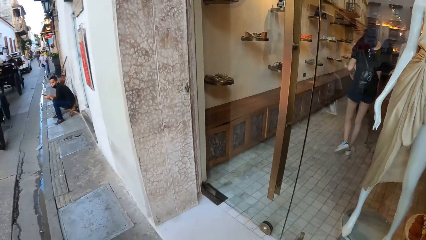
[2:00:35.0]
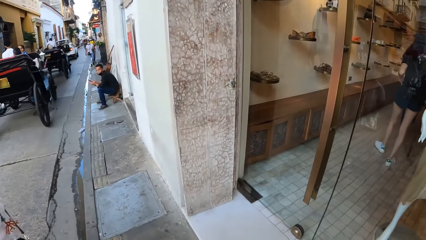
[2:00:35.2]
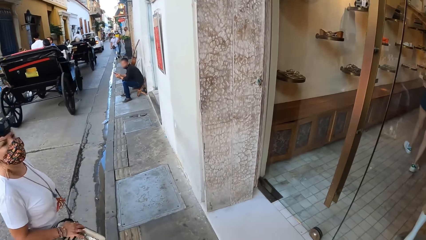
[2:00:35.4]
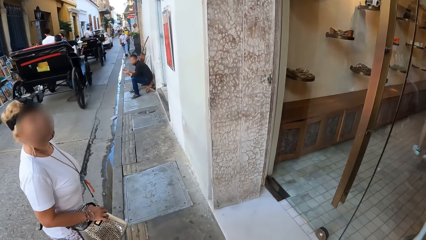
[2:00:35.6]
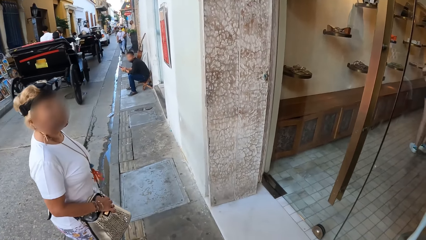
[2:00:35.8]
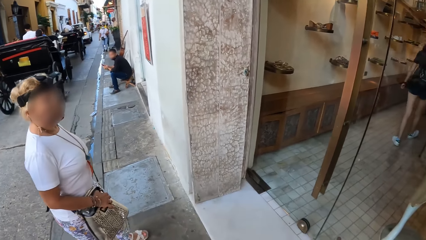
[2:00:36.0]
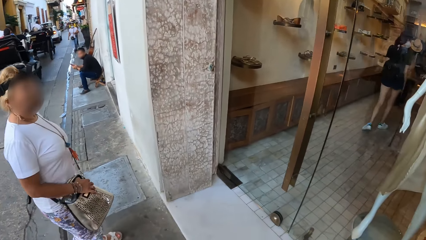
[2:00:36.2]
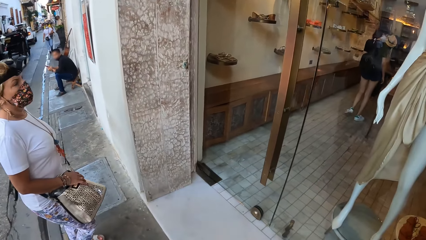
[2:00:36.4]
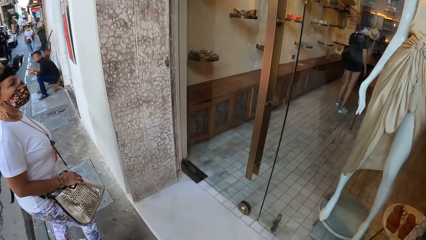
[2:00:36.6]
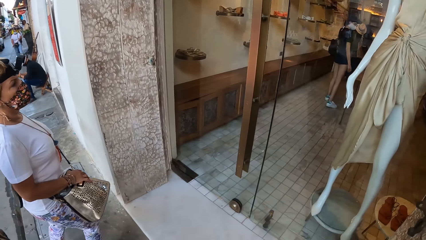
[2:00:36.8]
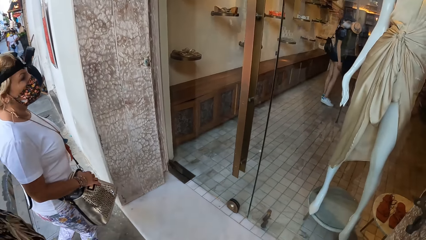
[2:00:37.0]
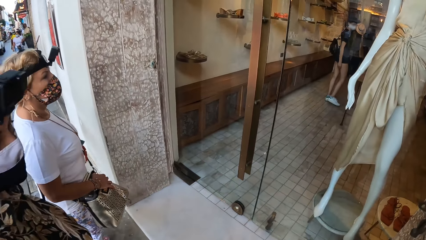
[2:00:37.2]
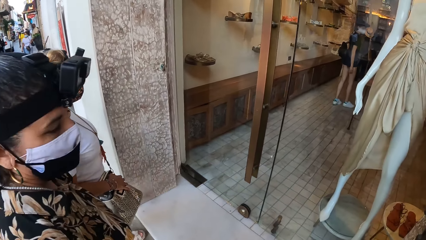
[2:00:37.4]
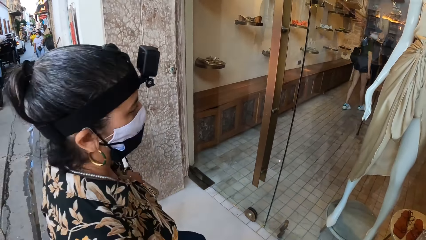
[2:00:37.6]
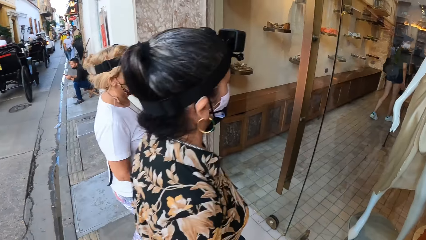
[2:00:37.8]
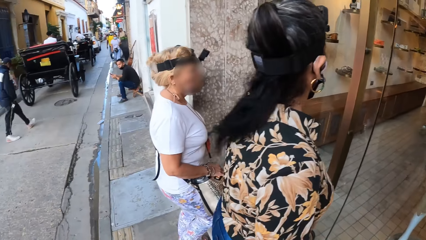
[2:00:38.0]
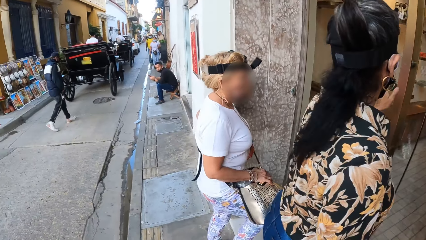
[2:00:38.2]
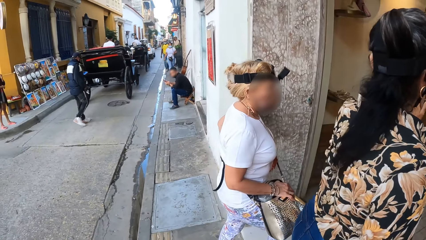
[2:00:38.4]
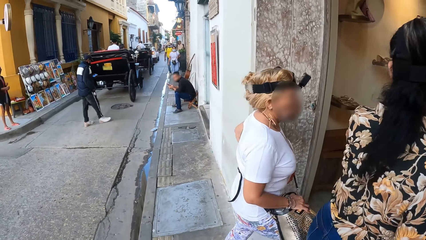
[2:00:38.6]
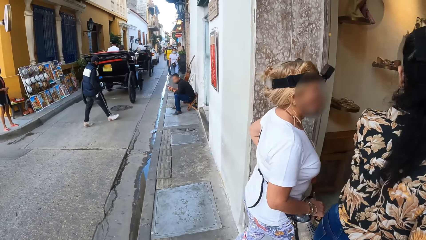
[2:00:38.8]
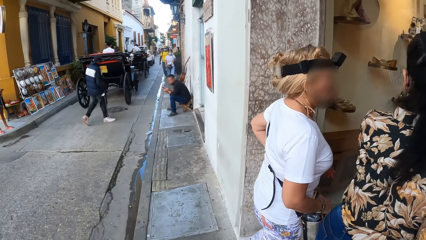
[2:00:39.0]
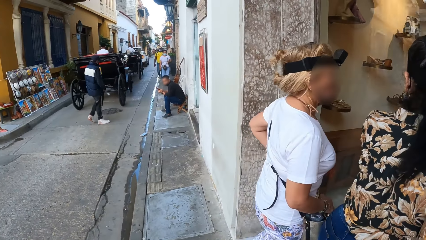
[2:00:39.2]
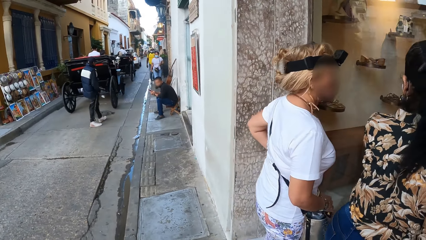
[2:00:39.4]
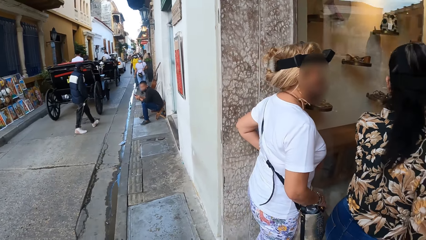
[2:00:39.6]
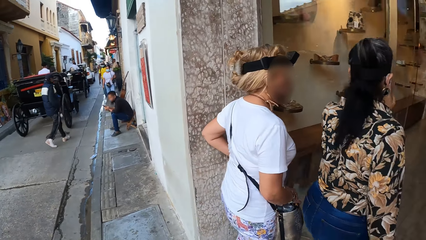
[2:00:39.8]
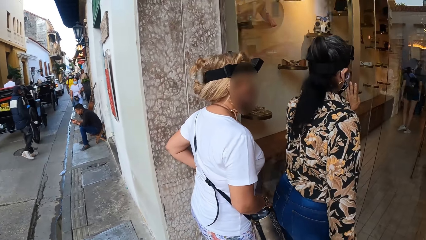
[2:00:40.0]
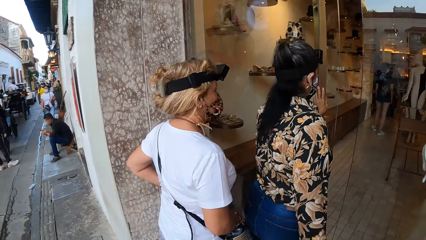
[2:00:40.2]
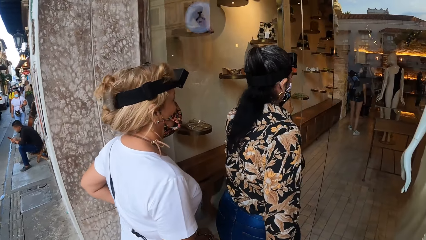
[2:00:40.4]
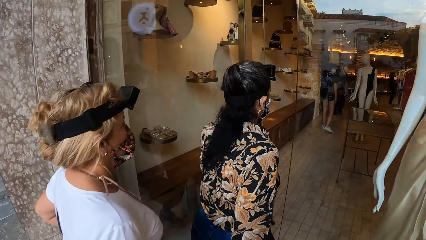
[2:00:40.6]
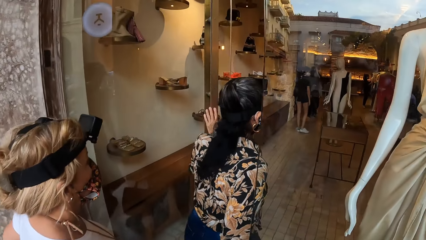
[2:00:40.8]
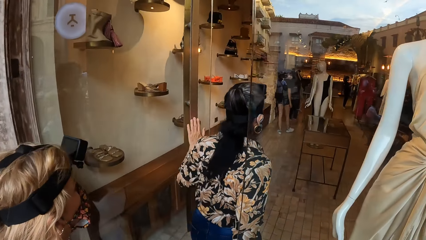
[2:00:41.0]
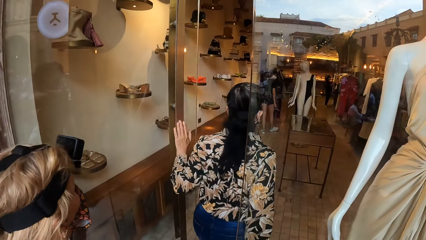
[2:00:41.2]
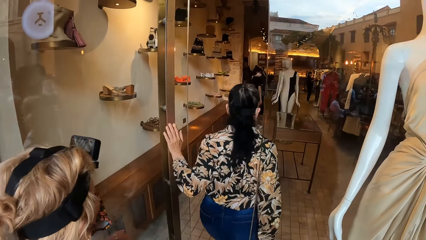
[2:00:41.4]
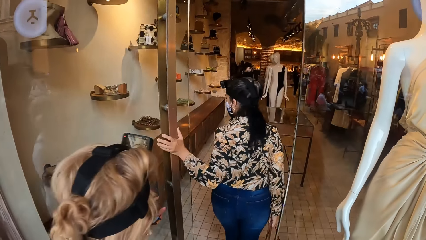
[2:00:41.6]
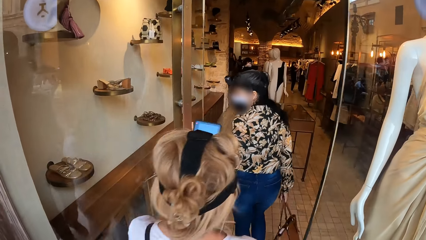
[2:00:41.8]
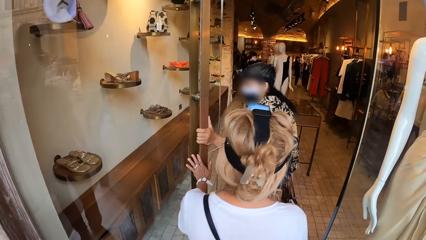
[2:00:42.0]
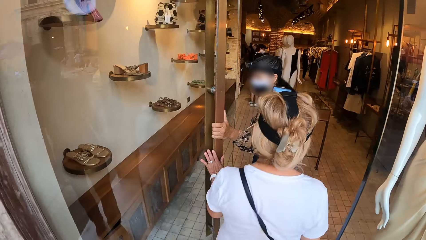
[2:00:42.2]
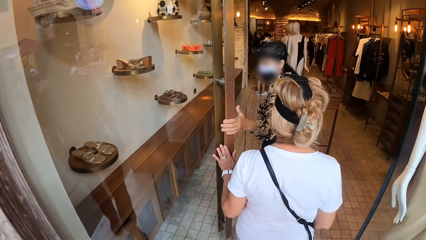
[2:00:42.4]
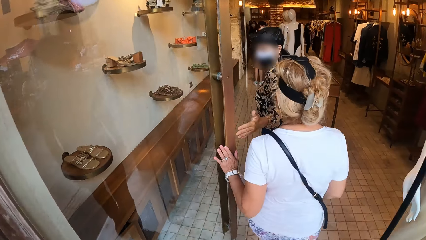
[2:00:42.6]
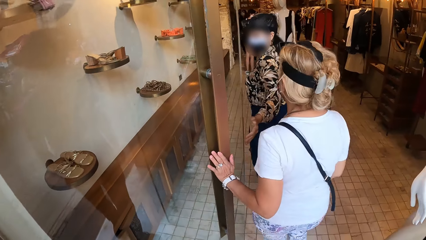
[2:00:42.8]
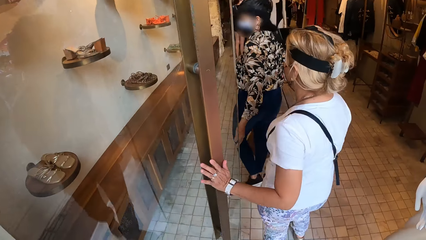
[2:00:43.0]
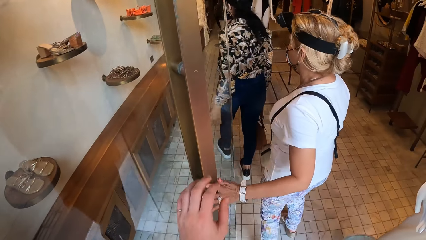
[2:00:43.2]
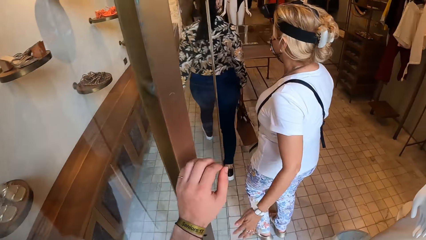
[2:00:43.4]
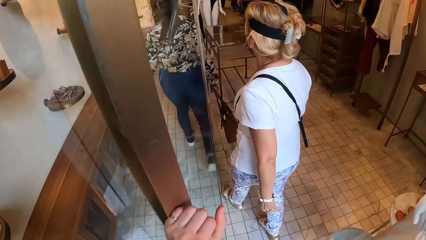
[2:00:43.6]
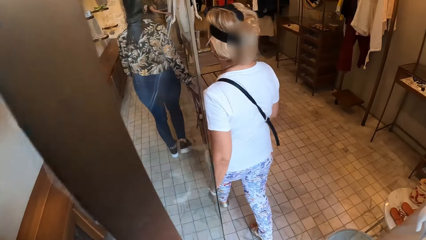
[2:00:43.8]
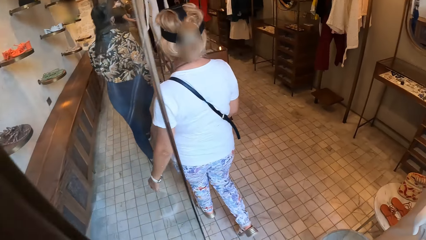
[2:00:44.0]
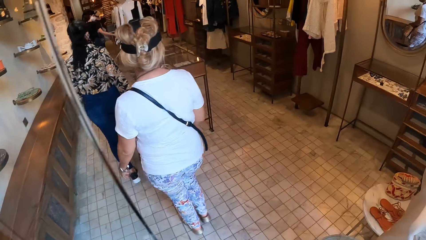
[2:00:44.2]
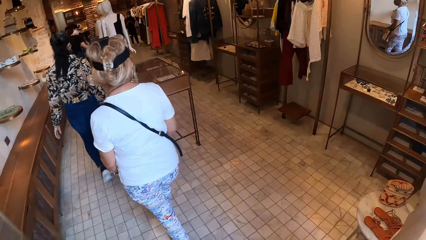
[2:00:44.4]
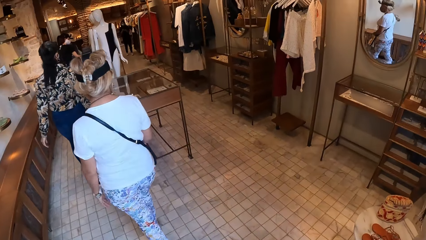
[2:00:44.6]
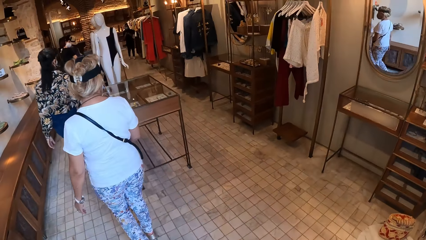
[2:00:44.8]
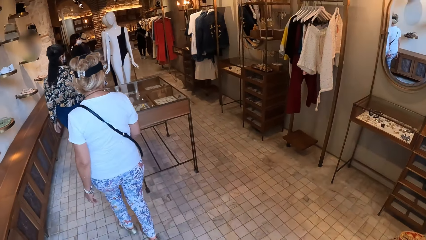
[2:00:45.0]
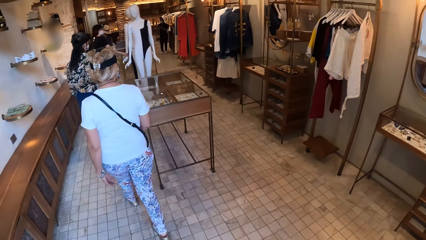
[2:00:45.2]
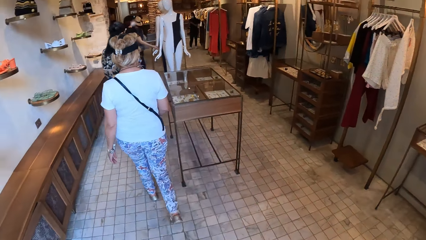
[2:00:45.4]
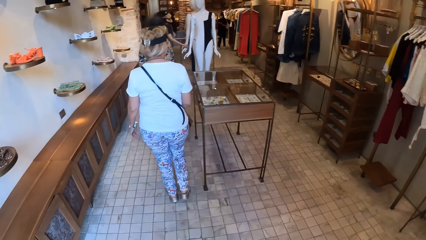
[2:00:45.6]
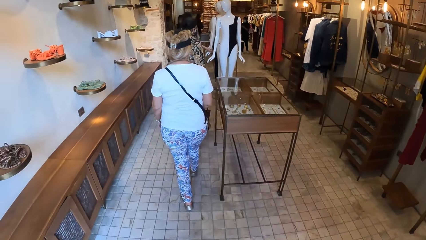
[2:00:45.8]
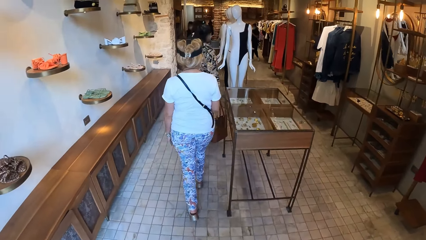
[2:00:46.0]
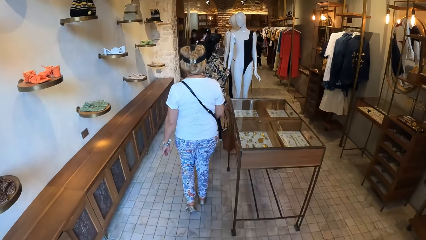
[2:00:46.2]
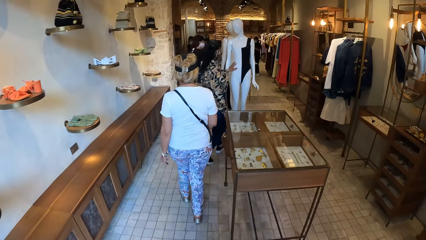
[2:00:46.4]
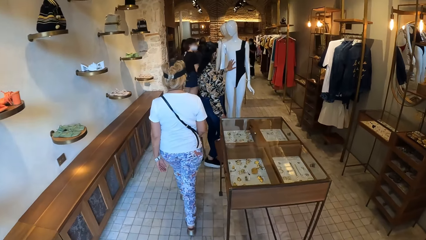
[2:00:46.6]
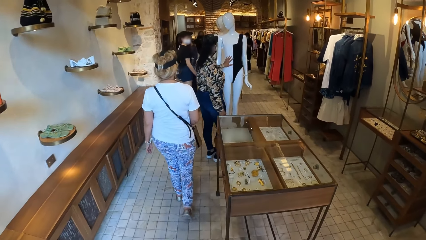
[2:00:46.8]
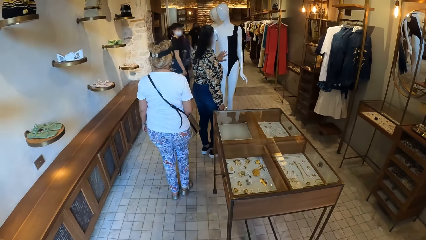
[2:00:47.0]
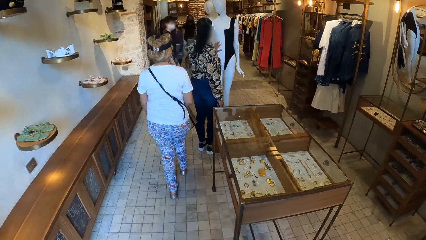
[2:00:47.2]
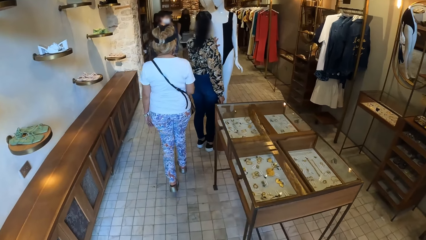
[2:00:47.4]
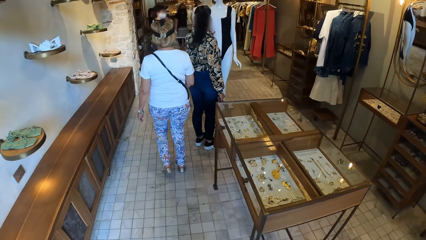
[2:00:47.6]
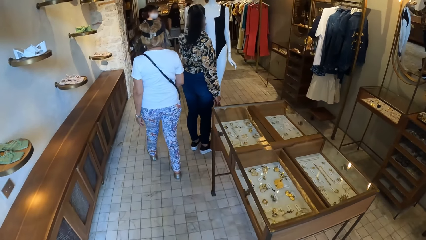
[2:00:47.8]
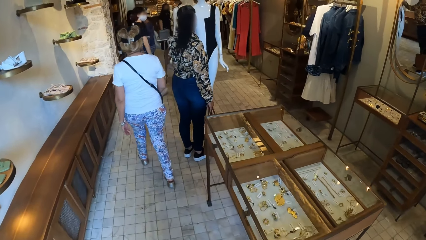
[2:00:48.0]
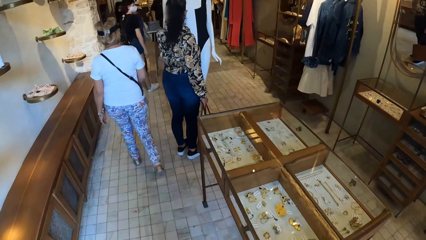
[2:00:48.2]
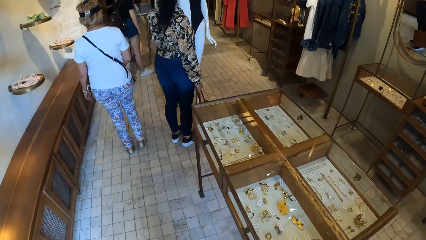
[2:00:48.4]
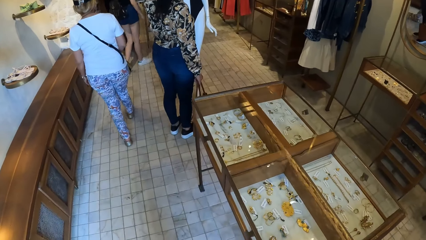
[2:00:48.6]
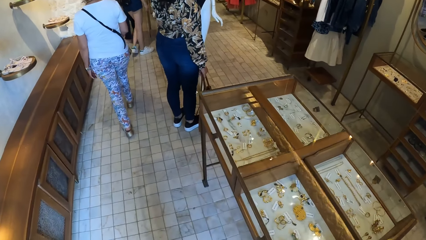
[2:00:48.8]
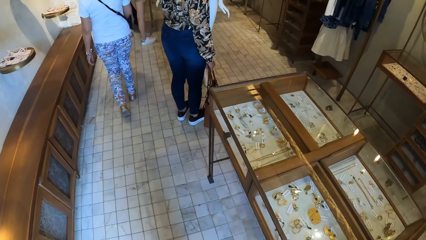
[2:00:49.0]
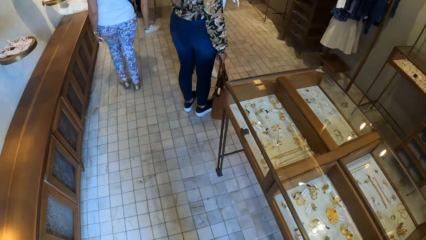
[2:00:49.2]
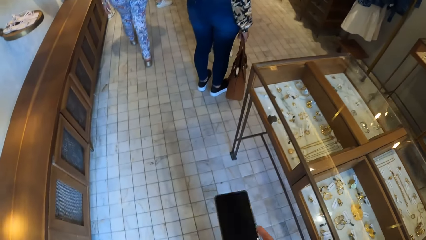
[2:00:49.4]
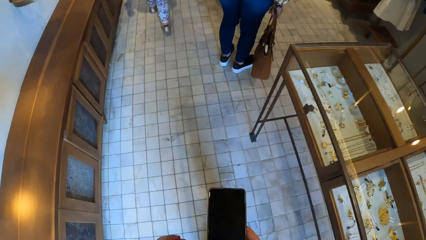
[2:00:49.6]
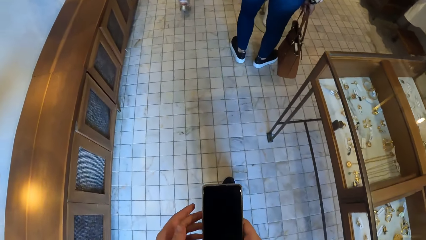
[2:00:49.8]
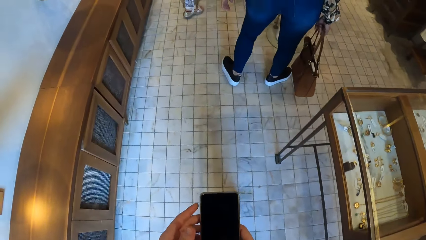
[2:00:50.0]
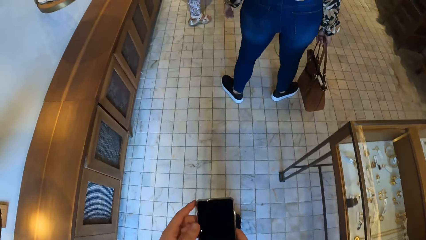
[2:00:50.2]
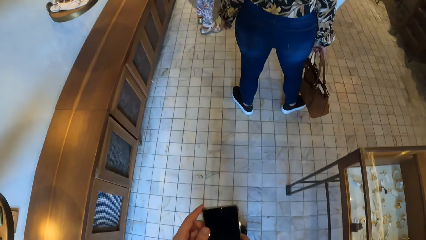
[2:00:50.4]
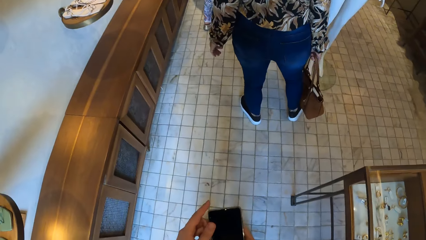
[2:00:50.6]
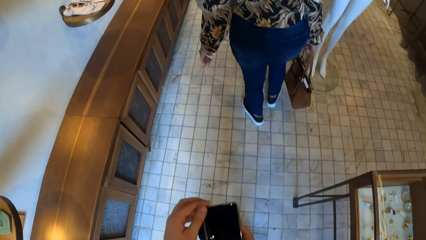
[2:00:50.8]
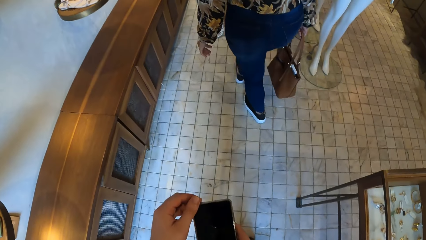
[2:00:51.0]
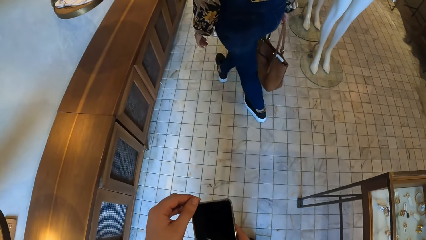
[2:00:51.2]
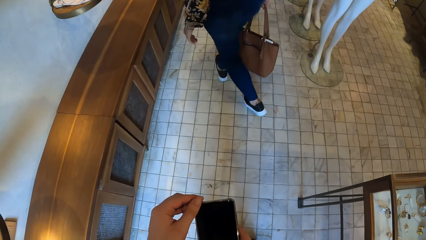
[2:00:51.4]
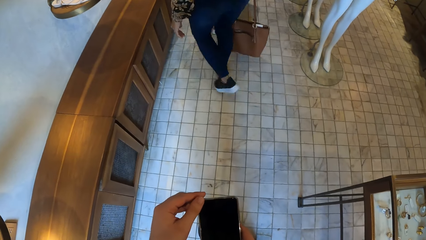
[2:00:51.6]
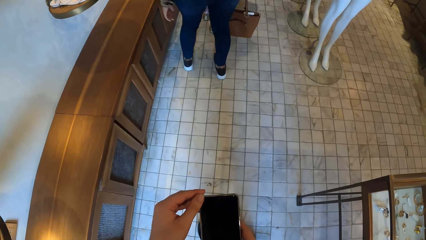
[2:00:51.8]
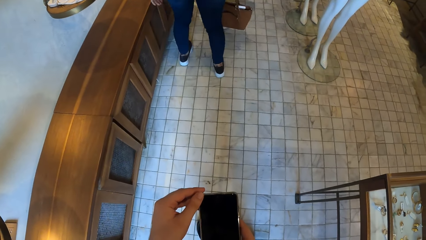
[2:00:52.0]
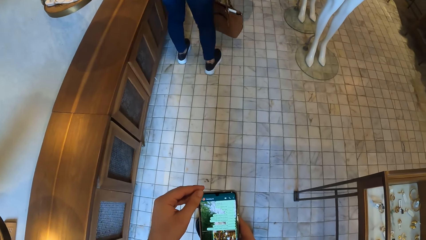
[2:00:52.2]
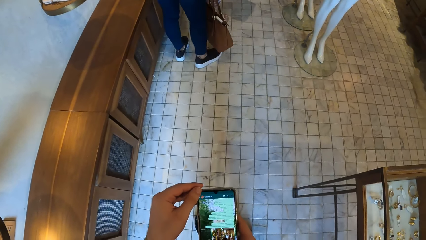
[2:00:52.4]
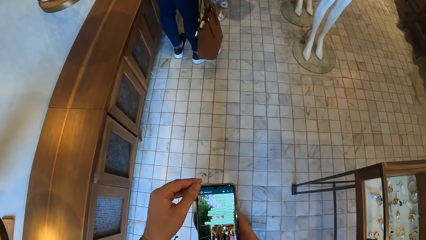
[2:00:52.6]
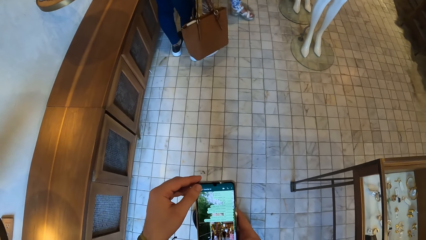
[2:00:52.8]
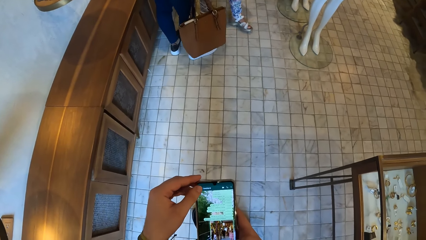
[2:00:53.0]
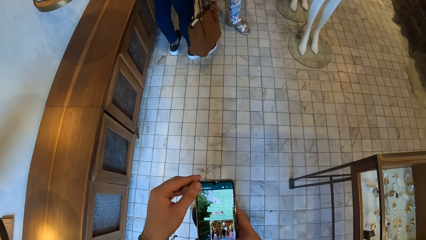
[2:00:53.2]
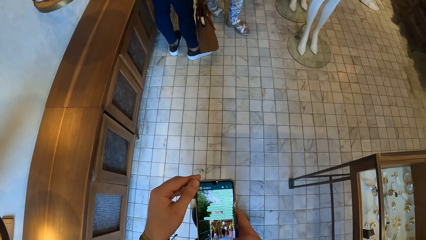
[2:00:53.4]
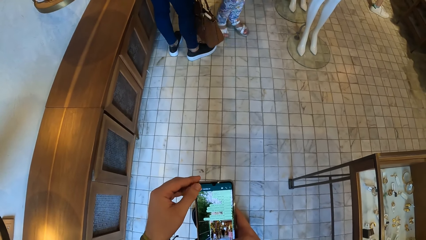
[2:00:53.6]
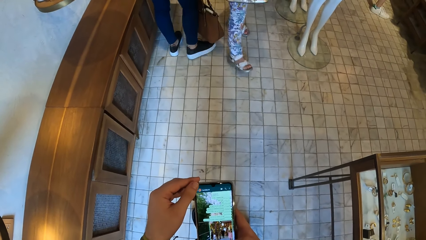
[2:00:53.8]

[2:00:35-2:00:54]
A woman pushes a glass door with her left hand. Another woman holds the glass door with her left hand. The camera wearer holds the glass door with her left hand. She walks into a mall. She brings out a phone from her pocket with her right hand, operates the phone with her hands, and stops.
